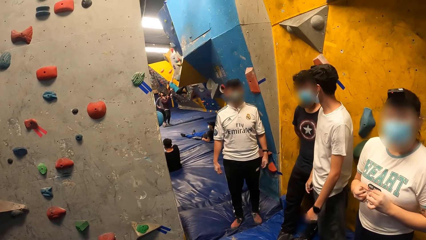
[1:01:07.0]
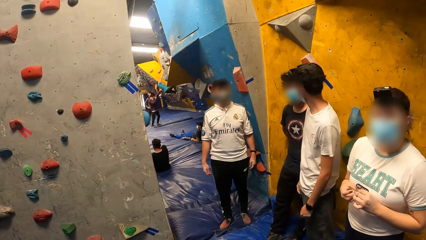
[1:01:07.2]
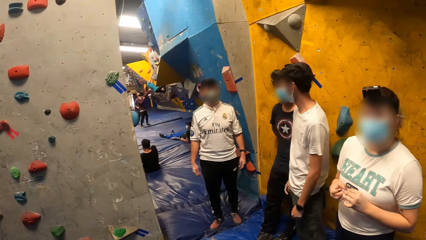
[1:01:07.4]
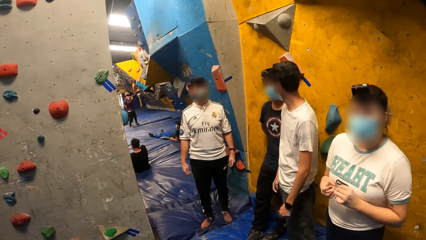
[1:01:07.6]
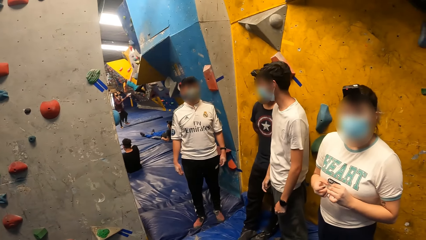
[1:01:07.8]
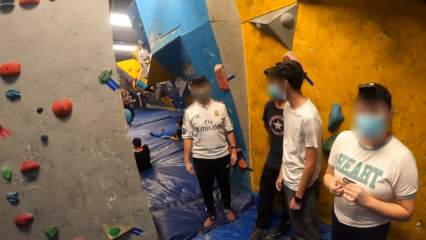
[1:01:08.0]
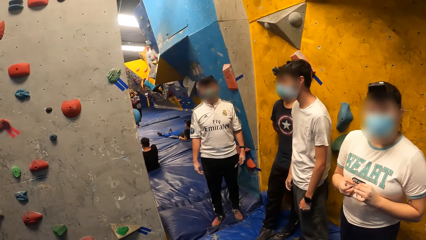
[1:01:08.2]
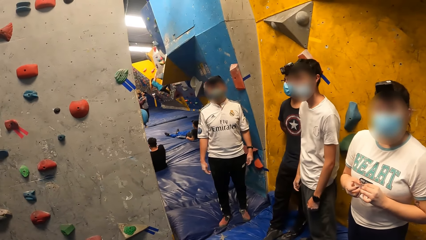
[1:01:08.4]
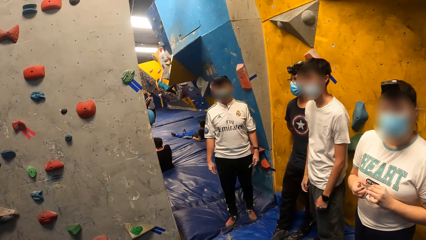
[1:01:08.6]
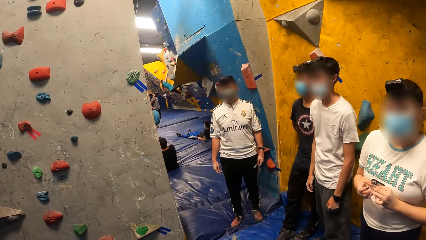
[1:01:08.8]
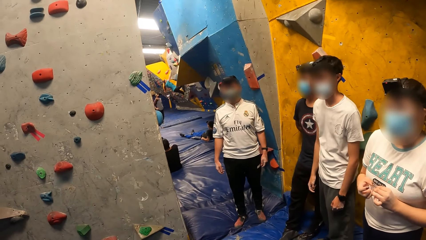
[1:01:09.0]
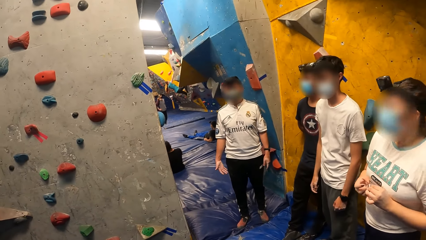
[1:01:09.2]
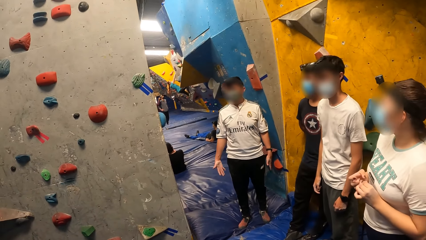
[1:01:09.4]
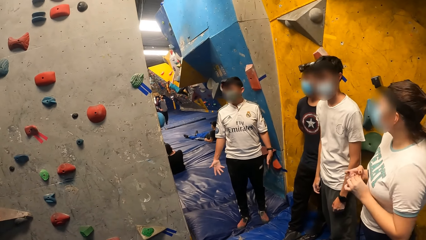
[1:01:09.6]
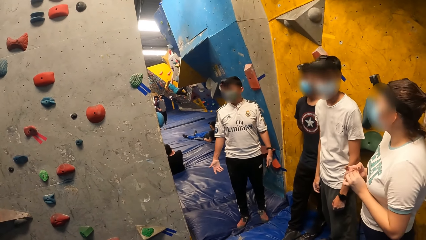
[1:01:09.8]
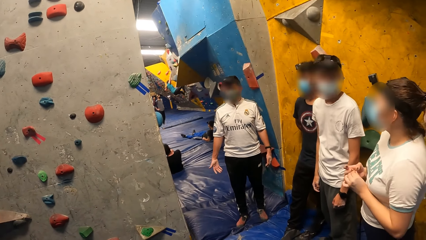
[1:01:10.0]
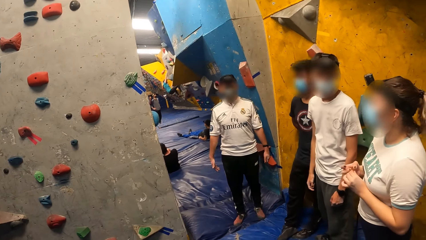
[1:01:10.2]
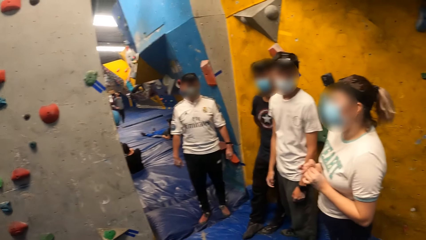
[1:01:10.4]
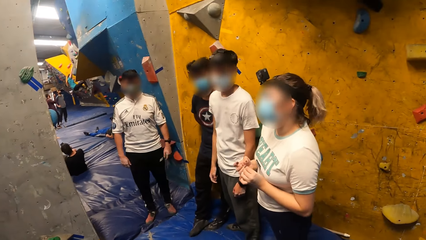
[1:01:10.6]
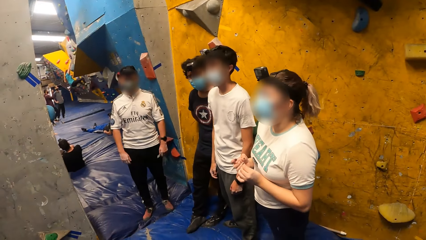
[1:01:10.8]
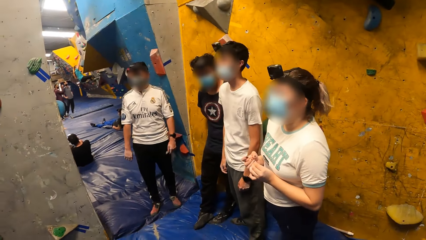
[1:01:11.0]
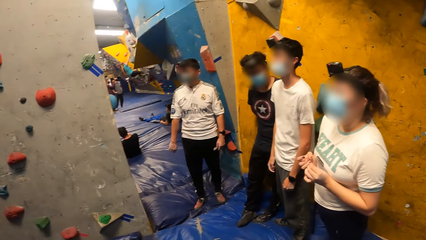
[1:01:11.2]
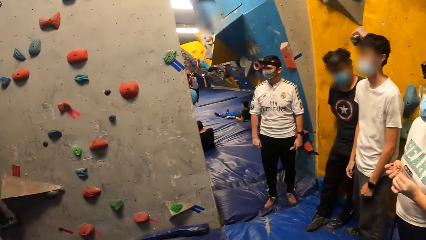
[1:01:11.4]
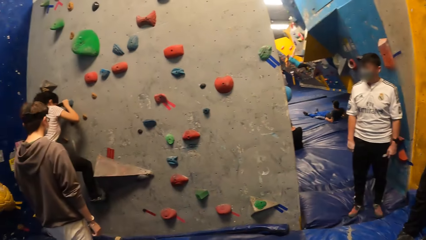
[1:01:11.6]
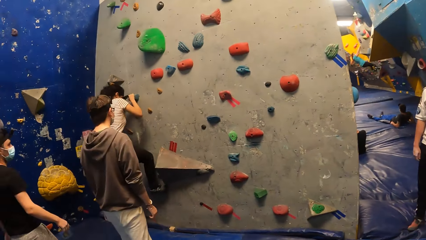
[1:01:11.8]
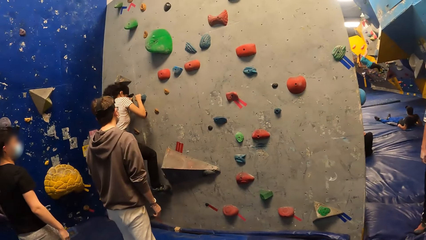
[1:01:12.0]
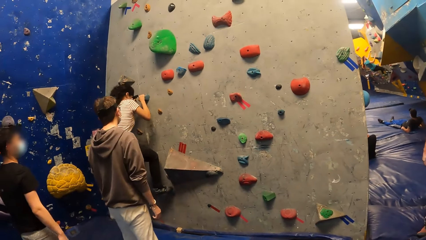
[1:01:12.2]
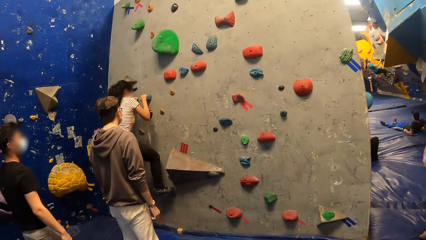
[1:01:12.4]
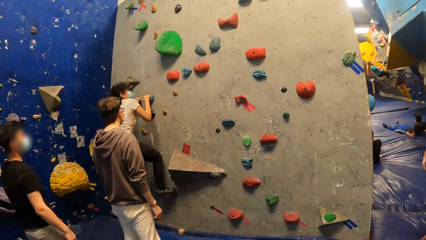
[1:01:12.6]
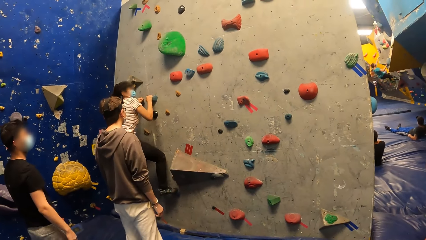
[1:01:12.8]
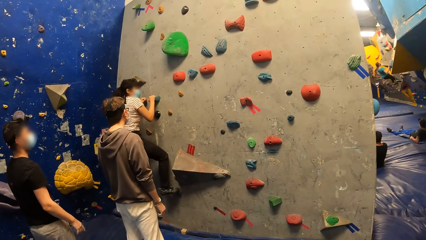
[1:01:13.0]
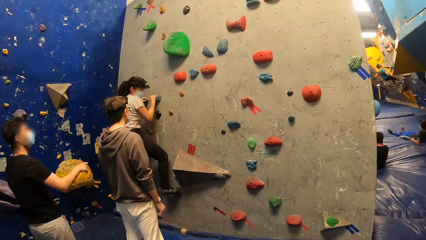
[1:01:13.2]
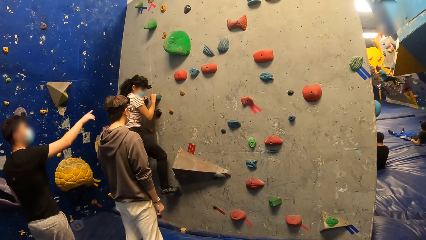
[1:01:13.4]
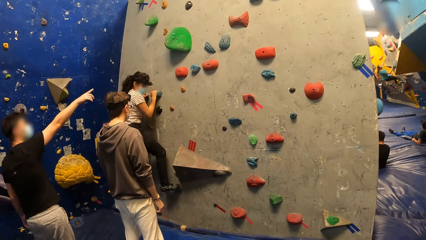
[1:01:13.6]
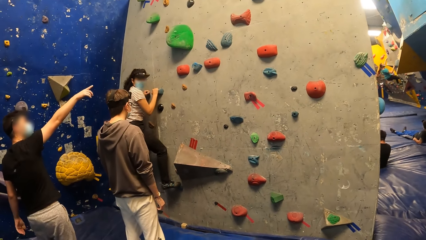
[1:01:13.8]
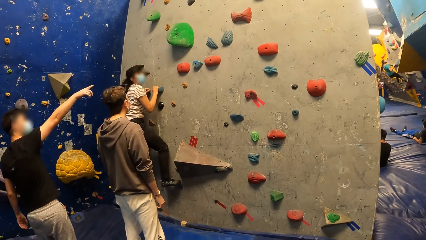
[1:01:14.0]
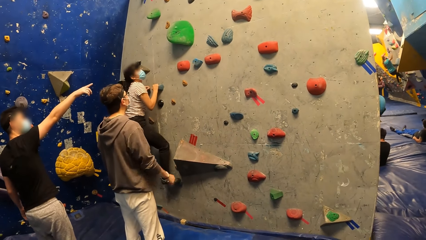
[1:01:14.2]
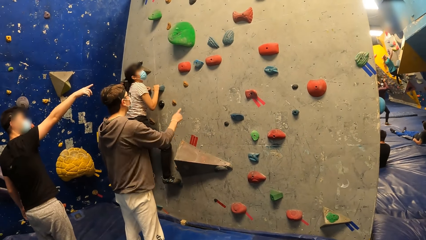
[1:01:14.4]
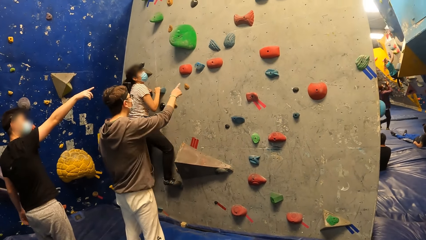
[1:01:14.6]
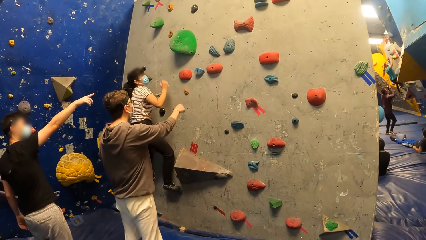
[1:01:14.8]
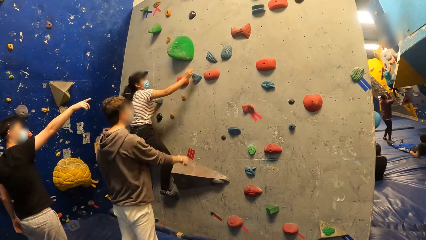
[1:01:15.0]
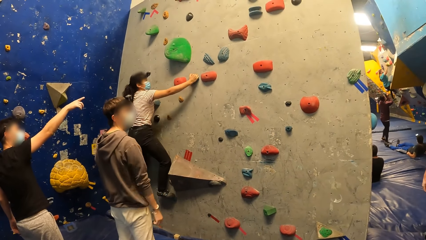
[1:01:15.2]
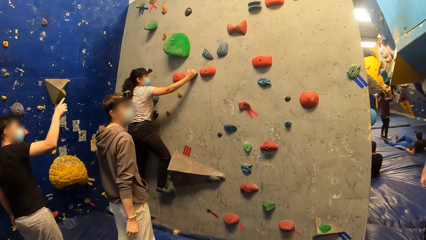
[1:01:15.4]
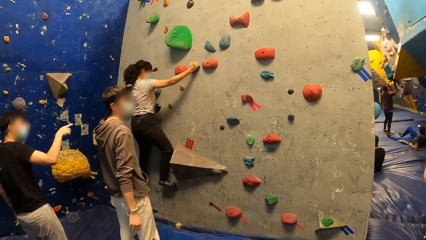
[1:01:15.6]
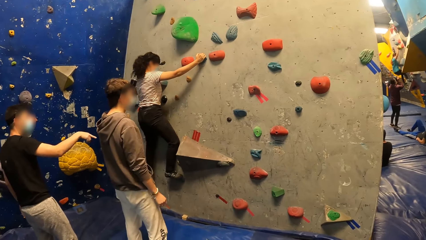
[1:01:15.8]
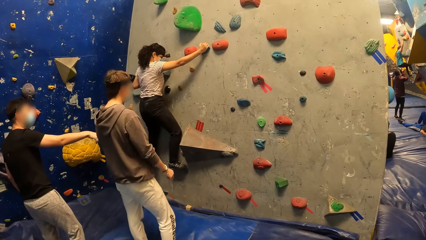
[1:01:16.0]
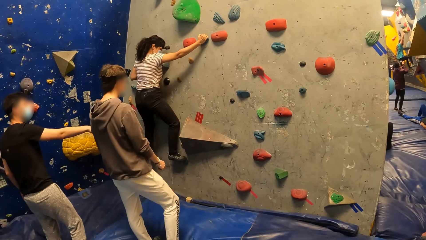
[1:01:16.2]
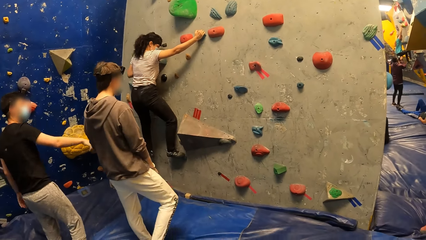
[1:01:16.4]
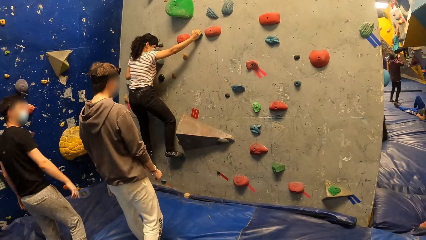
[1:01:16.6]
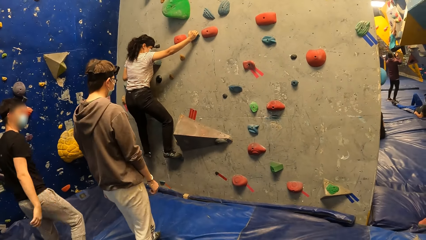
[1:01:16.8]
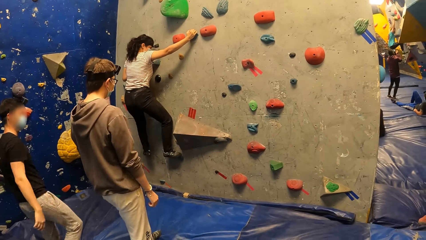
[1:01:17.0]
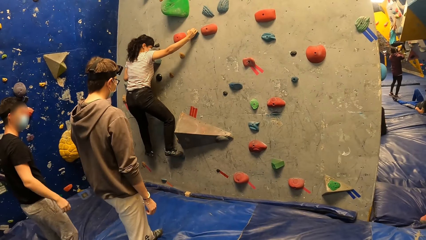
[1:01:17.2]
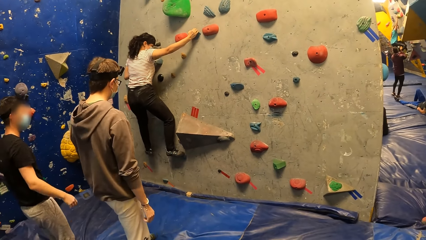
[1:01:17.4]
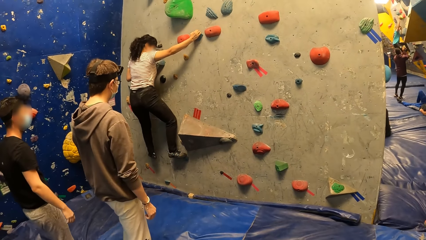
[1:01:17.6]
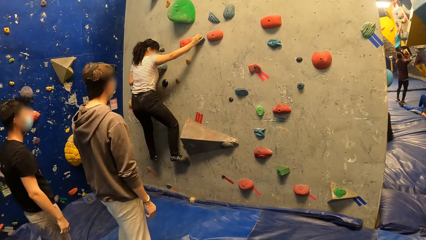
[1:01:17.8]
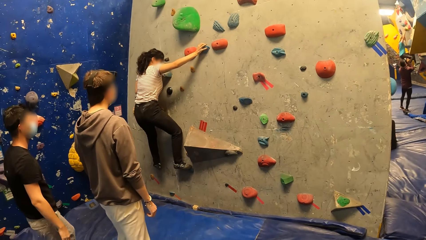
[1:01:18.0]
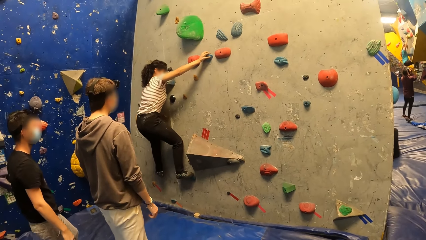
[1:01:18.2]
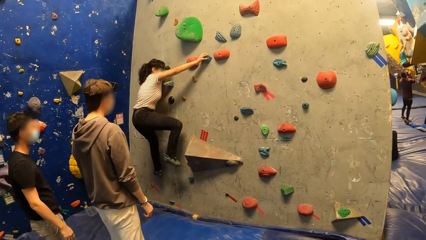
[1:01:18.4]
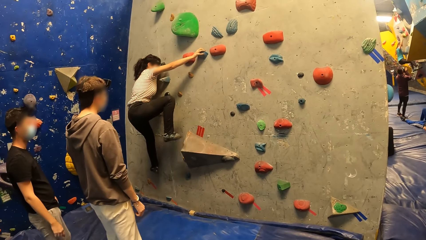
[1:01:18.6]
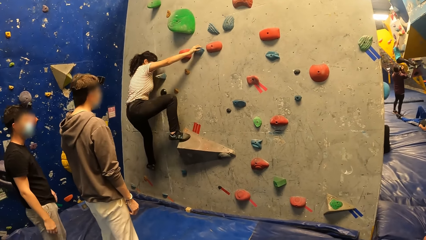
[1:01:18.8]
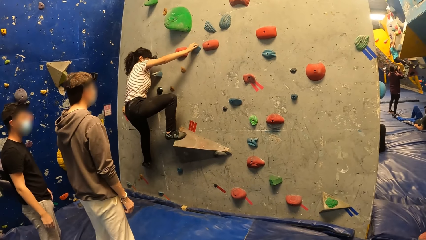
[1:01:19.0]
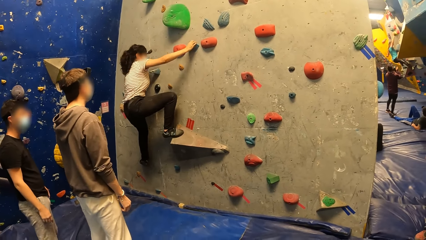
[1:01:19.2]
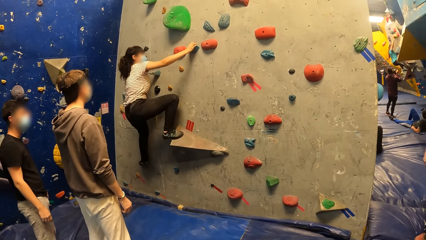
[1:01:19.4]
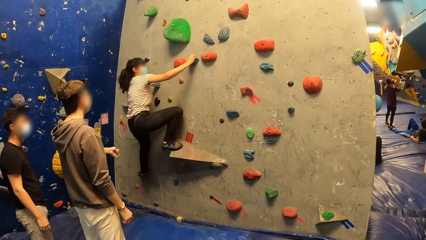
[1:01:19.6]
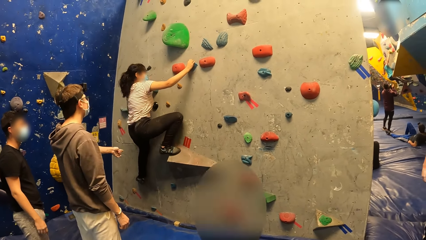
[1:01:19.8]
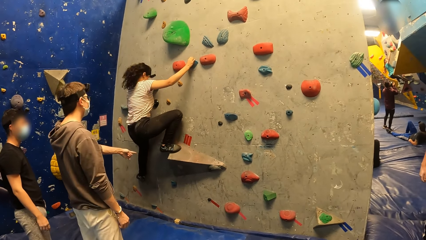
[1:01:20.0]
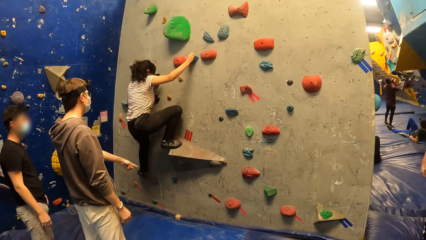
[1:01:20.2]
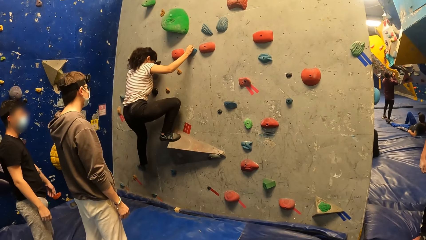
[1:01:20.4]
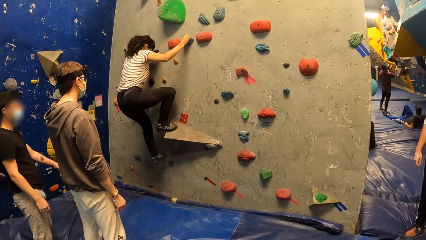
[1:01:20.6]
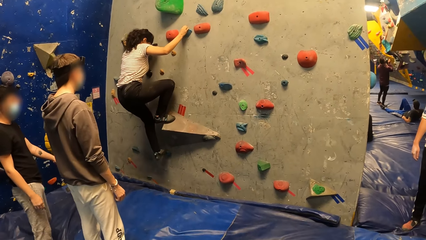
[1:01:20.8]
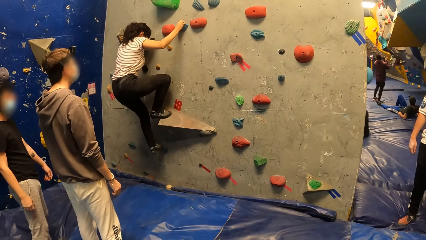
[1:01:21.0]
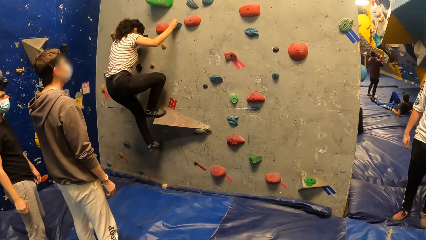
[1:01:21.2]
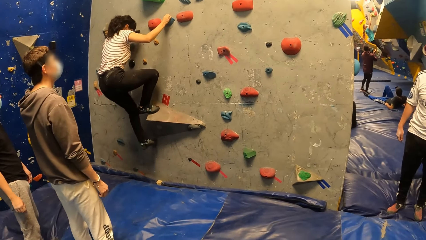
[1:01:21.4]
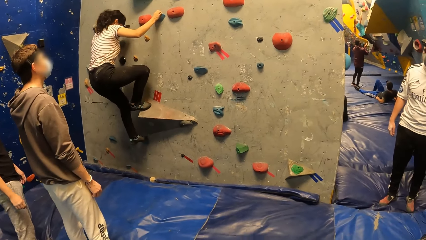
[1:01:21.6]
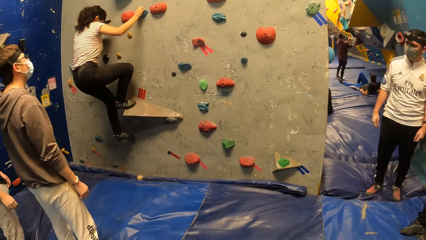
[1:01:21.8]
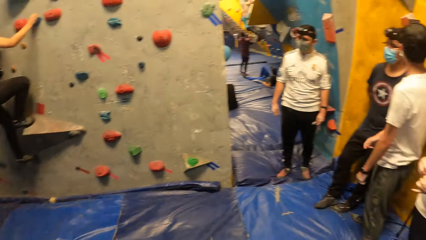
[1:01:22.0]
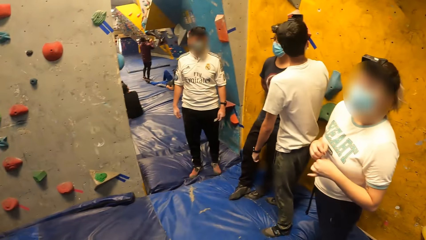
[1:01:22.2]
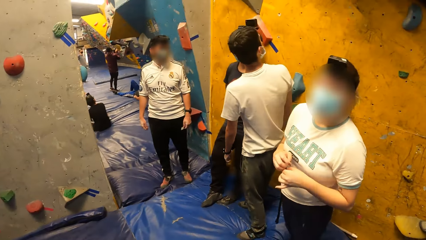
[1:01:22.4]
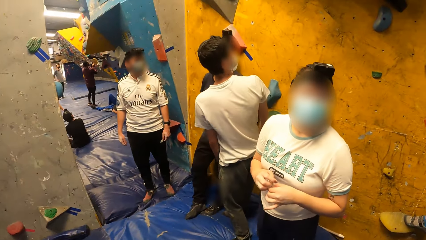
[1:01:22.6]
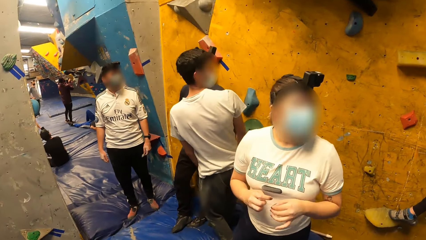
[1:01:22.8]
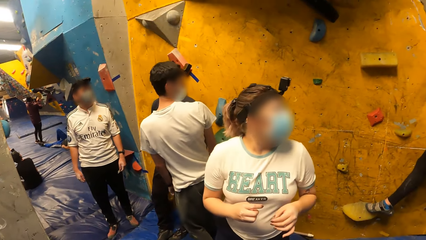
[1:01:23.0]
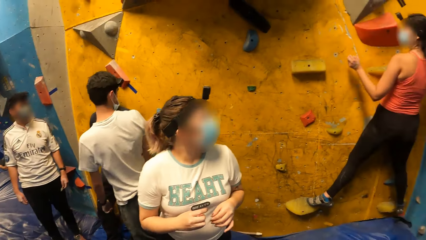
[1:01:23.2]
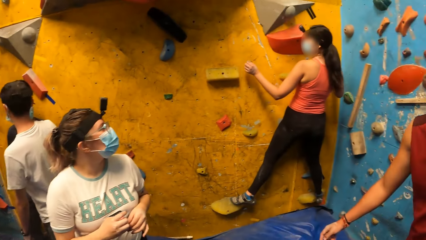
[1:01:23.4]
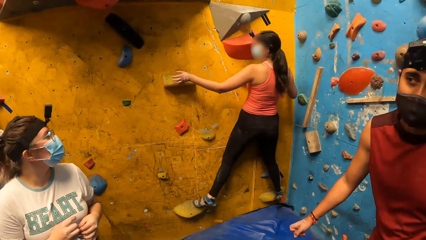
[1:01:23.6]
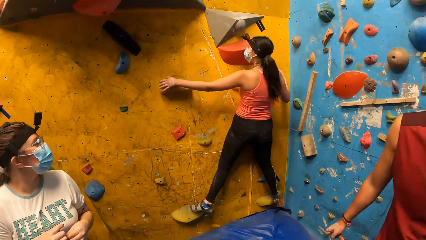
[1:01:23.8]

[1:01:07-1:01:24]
A man points his right hand towards the crags on the wall. Another man points his right hand towards the crags on the wall. The other man lowers his right hand. The first man lowers his right hand. A woman climbs the crags on the wall with her hands and legs. Another woman climbs the crags on the wall with her hands and legs.
